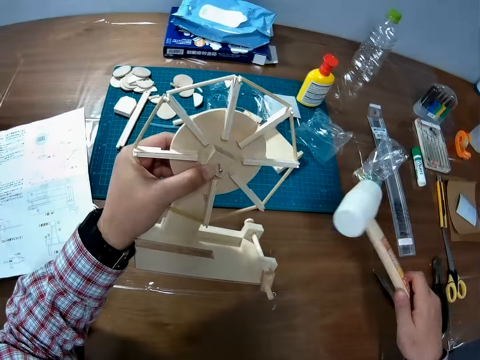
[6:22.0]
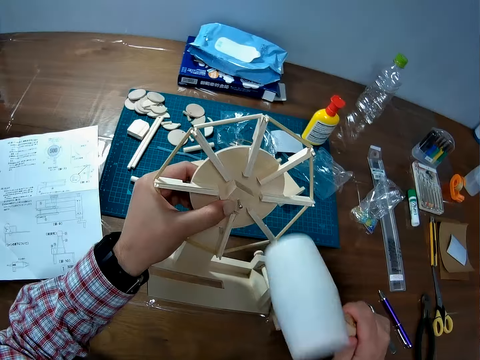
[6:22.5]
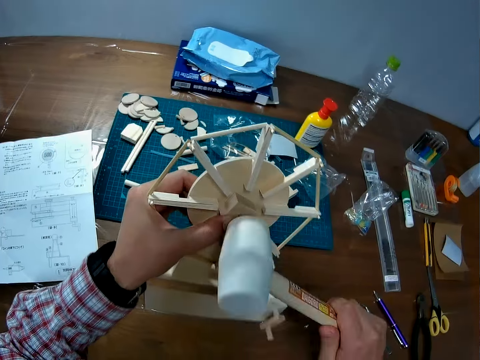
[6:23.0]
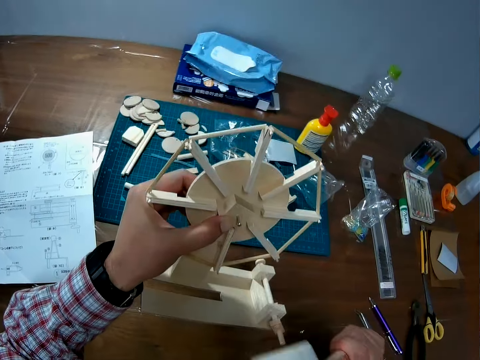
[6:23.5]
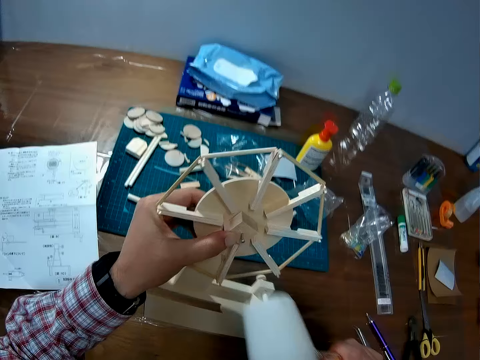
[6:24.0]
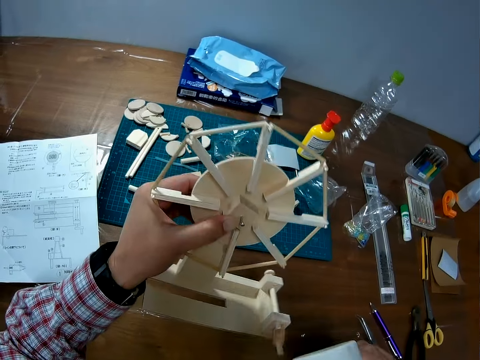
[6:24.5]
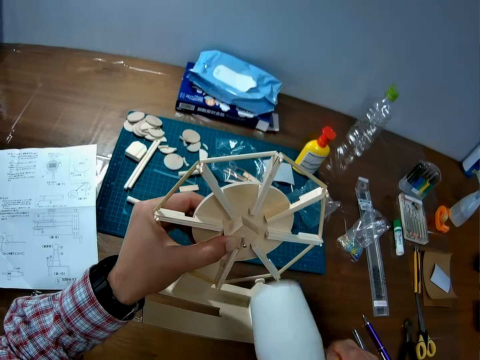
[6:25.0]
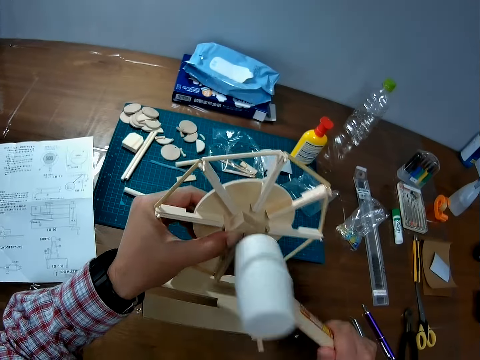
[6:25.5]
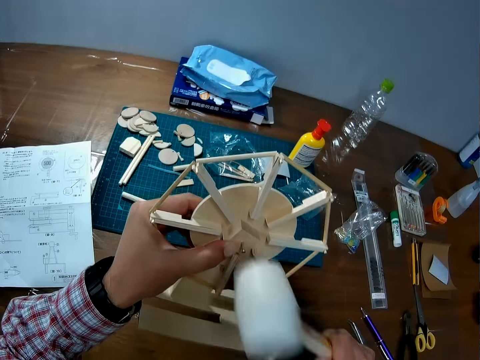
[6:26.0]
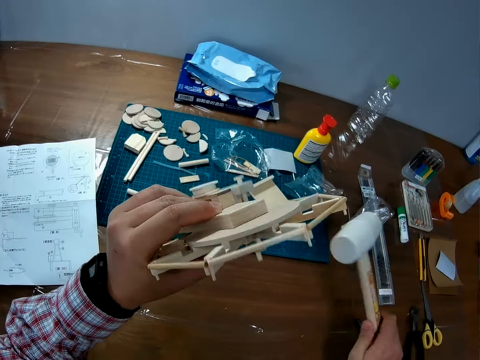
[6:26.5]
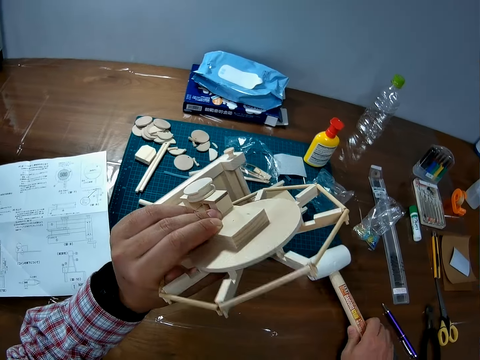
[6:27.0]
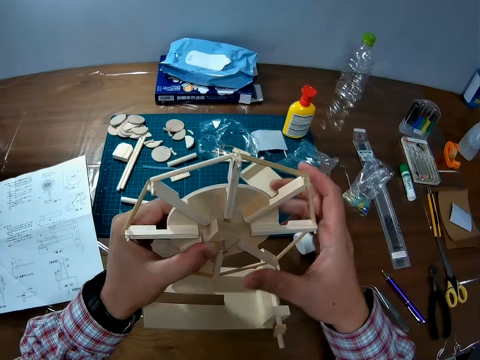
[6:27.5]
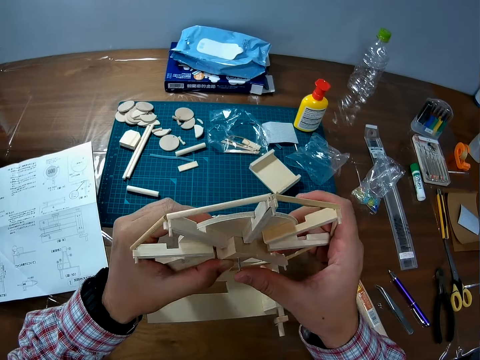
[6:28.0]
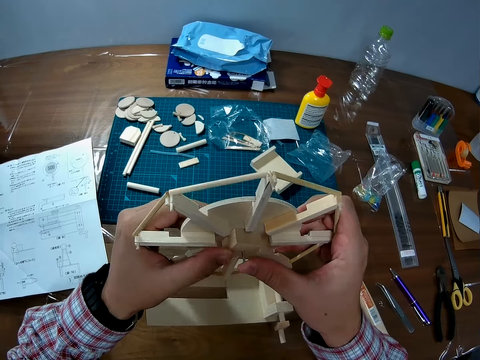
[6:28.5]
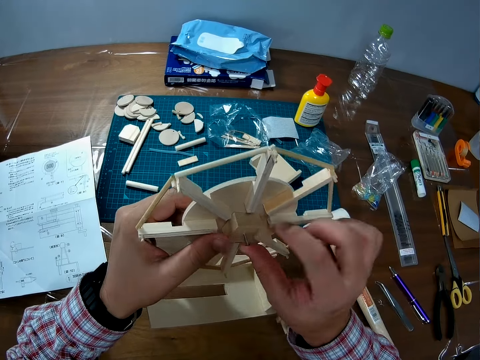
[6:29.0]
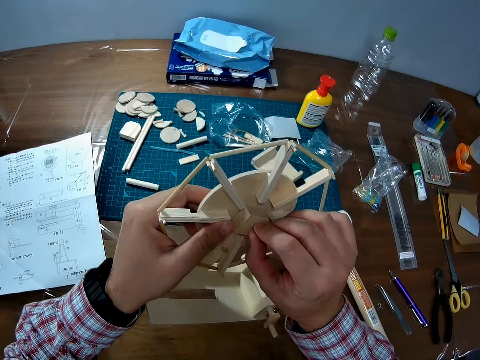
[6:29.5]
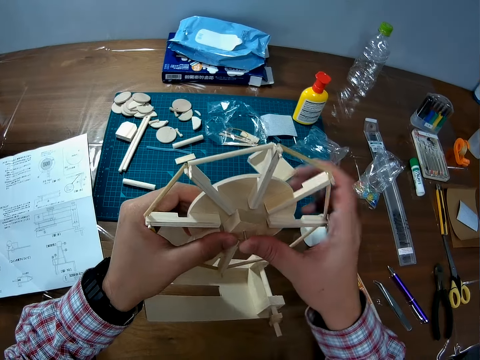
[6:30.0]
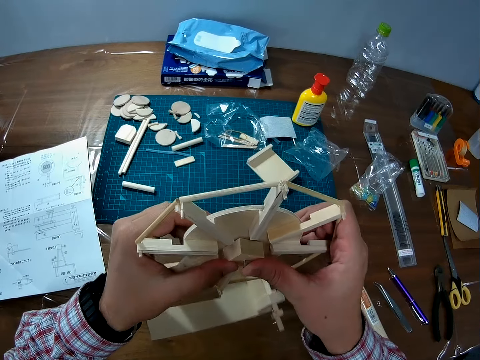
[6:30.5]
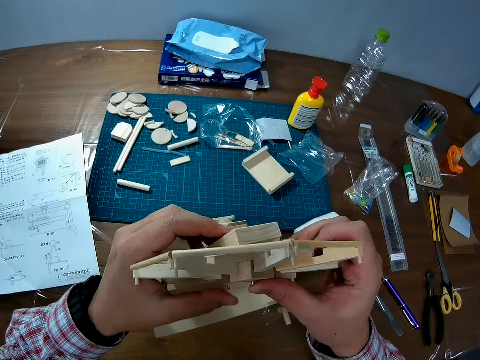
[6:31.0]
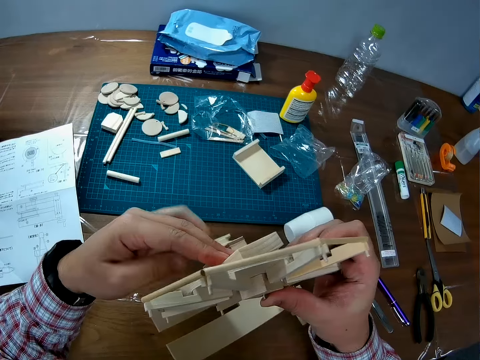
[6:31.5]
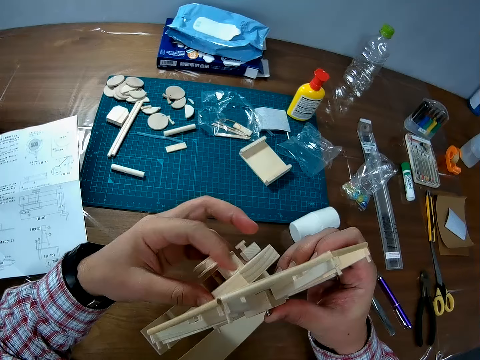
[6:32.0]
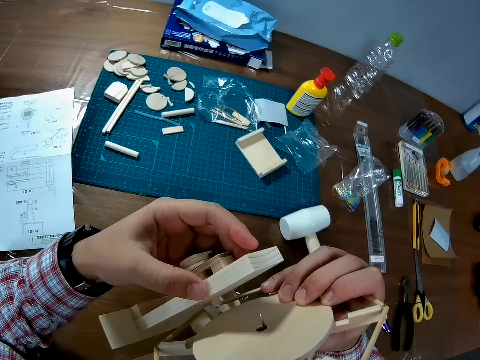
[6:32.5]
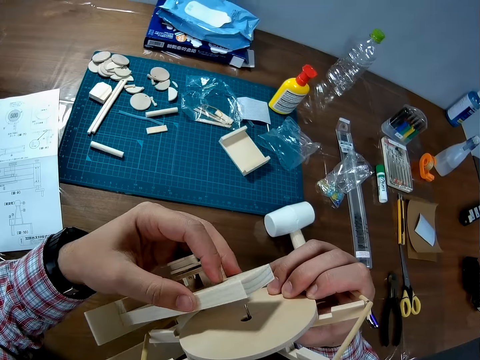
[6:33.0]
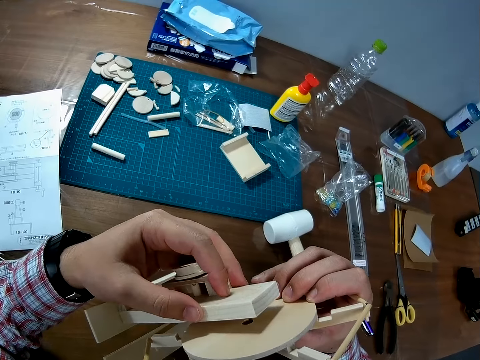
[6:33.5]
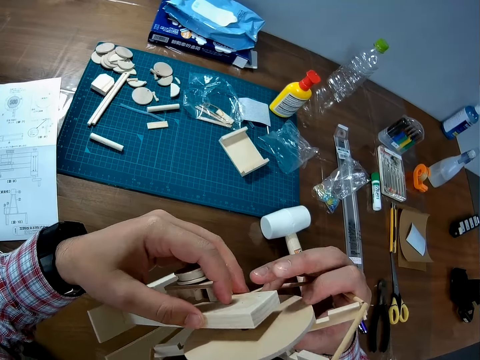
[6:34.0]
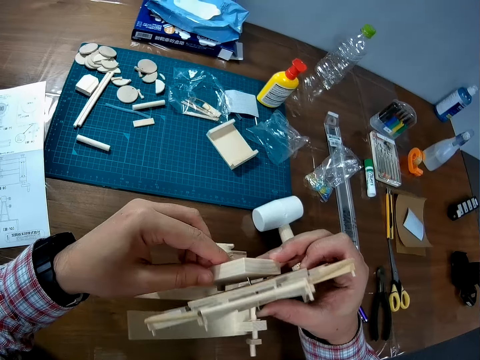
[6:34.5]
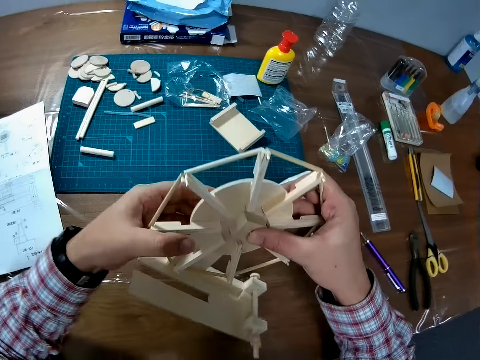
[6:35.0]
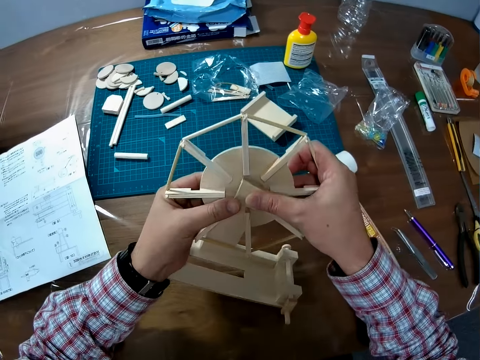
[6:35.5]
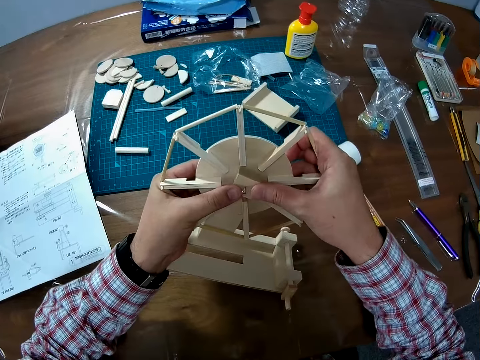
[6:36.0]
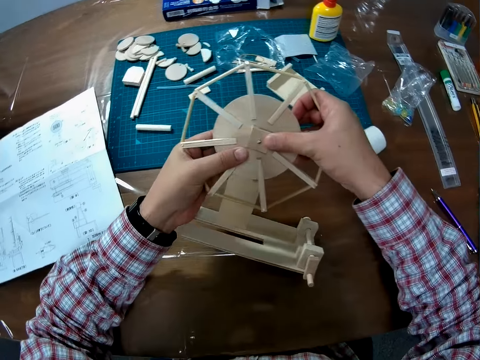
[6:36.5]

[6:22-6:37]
The camera wearer picks up the hammer or rubber mallet from the table. He hits a nail on something using the rubber mallet. He turns something. He drops the hammer on the table. He pushes the nail on the wind mill with his thumb. He holds something with both hands. He removes part of something. He fixes the body of the wind mill to the wind vane. He puts parts of something together.

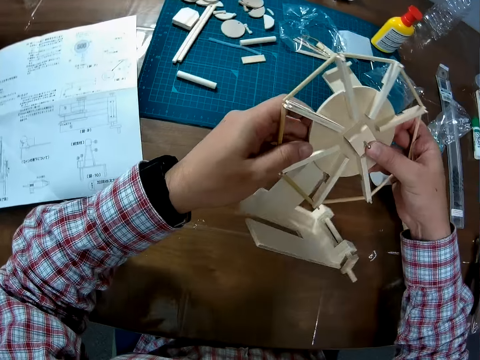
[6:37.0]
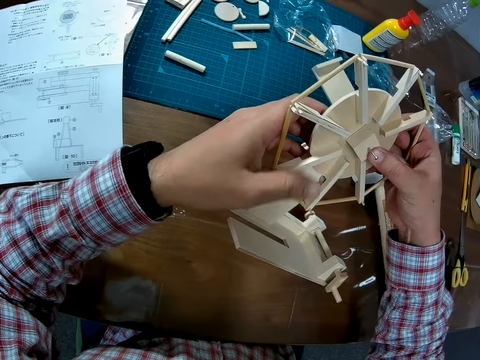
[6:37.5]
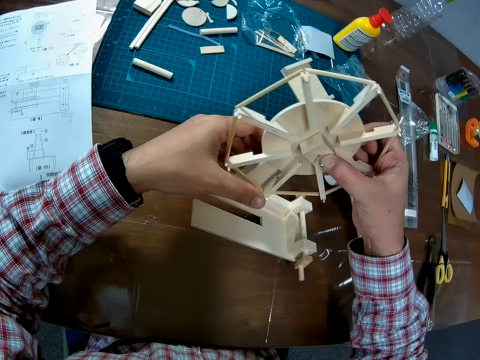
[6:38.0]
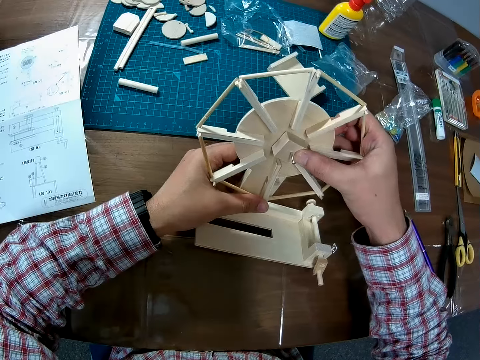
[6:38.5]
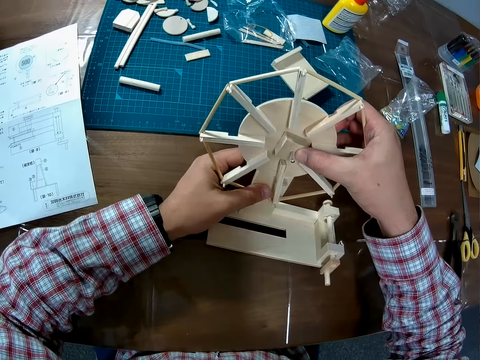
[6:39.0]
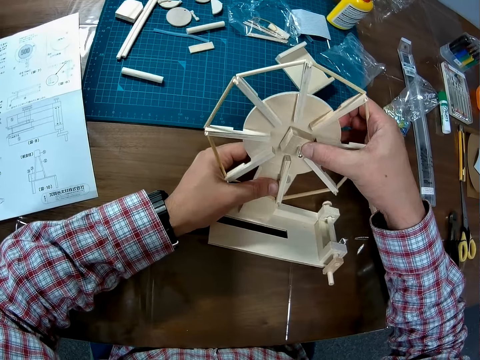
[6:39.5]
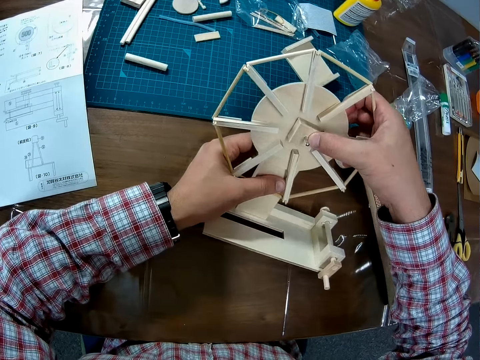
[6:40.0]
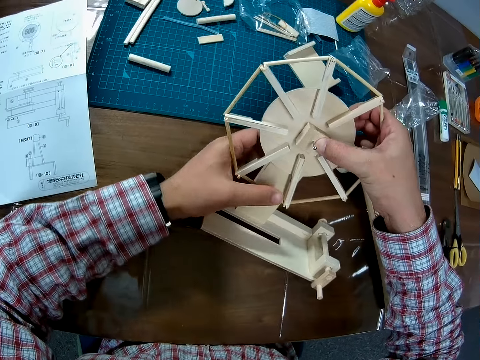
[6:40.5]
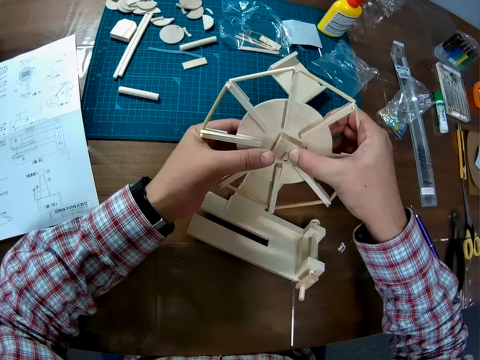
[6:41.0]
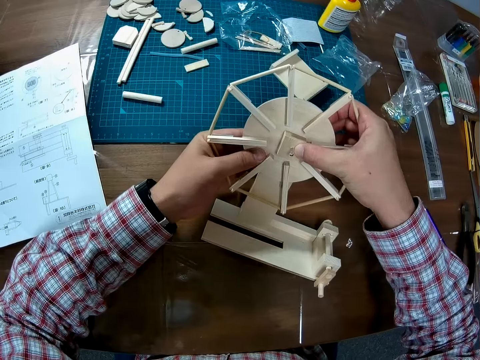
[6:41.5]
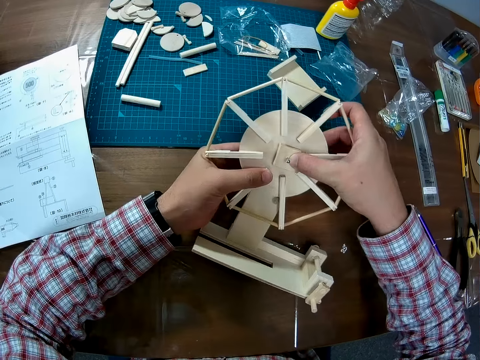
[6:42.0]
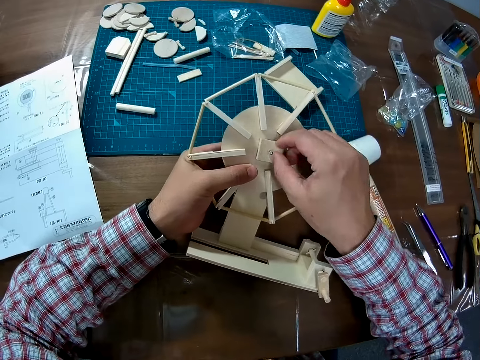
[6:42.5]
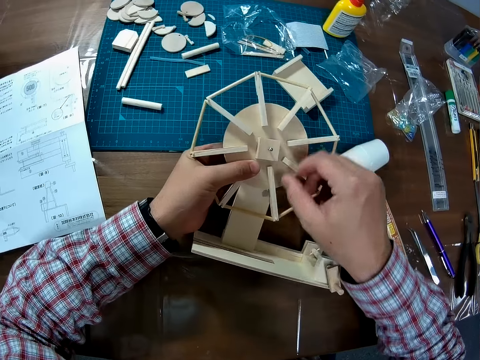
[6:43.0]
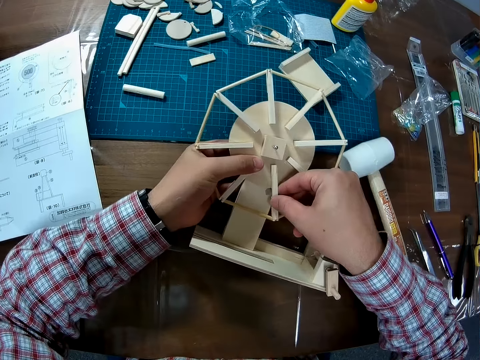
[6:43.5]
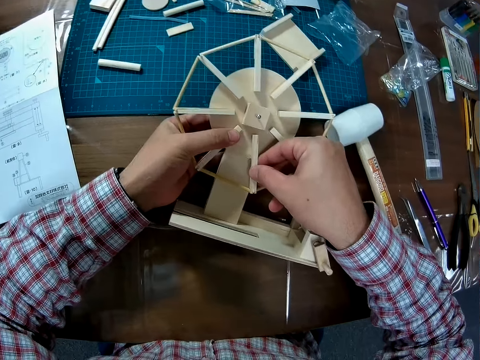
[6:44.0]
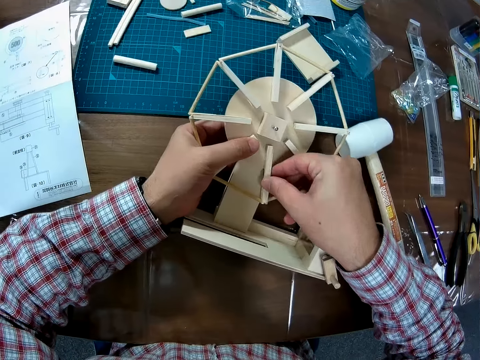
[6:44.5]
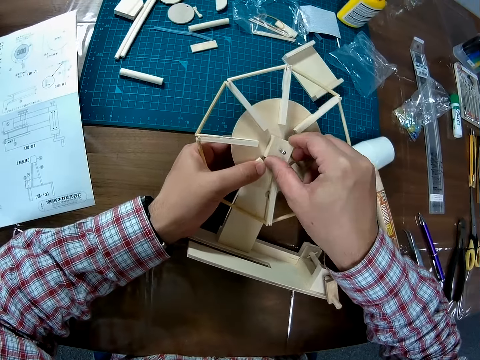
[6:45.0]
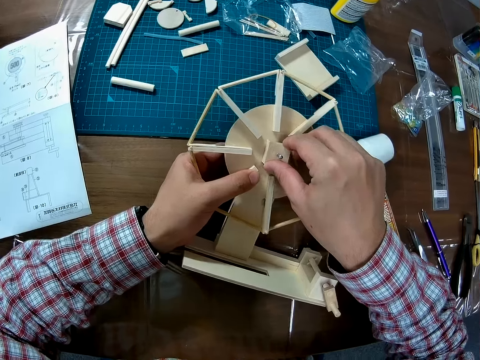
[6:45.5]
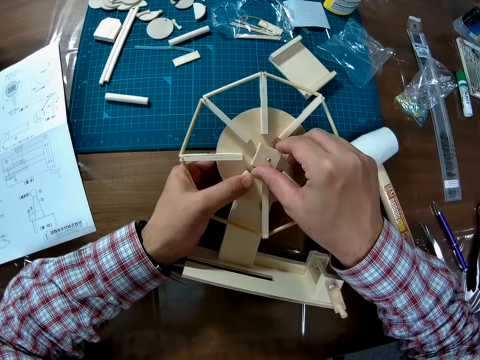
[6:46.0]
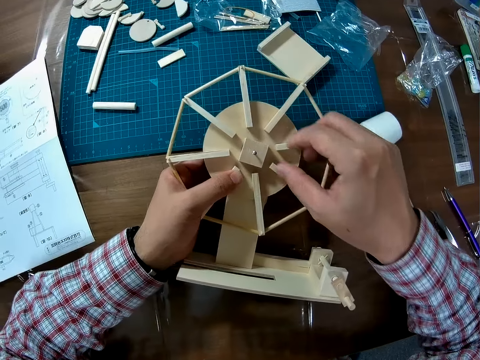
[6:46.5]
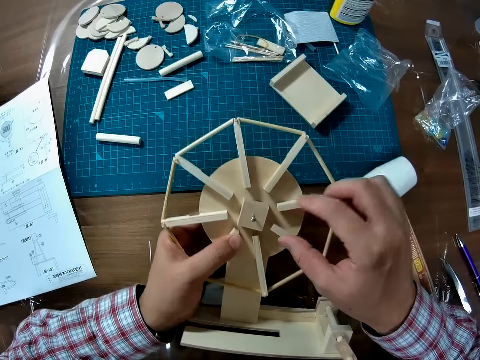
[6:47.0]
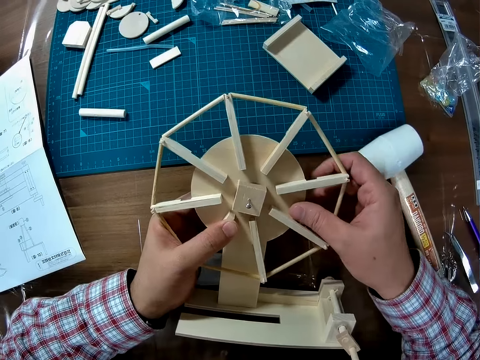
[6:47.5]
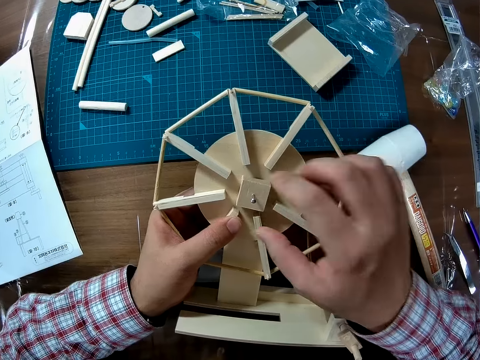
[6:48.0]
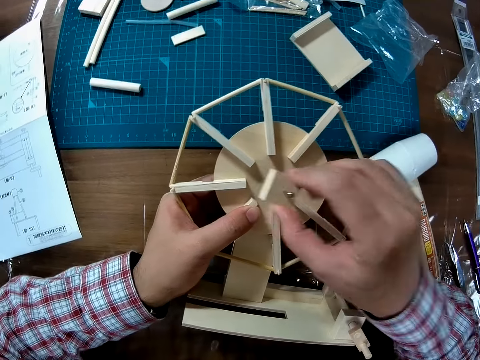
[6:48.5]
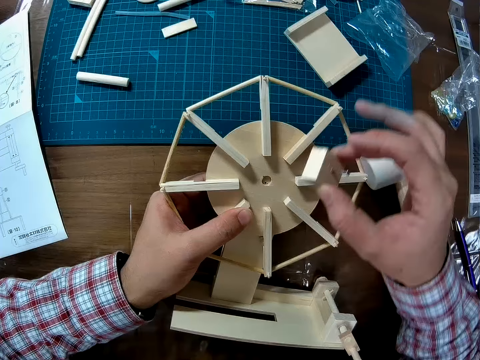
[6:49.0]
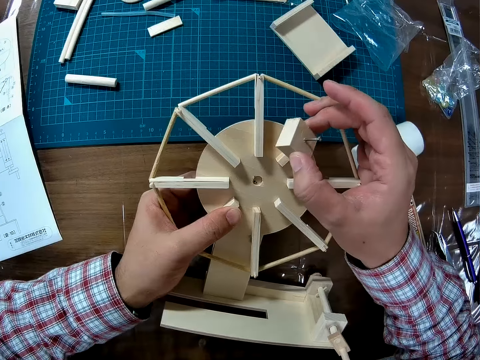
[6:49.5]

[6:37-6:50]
The camera wearer turns something. They adjust the wind mill. They fix something. They remove one hand from something. They fix something again. They remove the wood piece from the wind vane.
